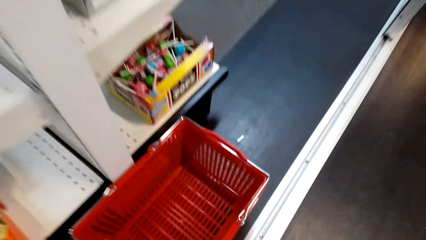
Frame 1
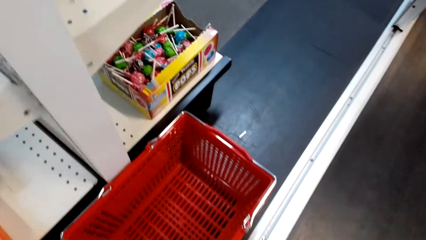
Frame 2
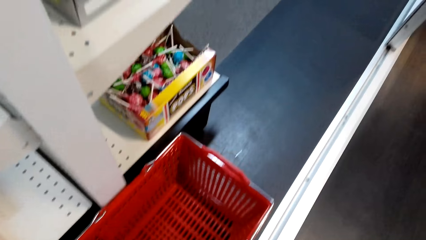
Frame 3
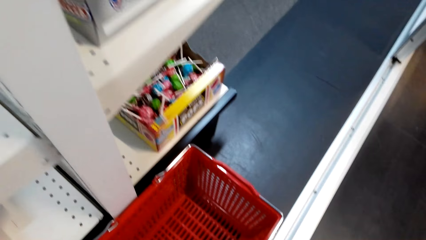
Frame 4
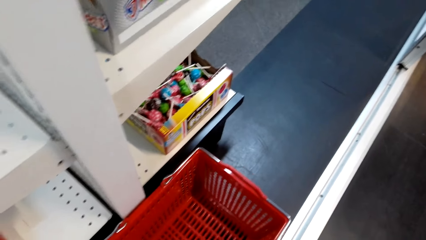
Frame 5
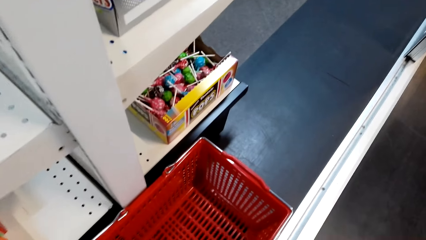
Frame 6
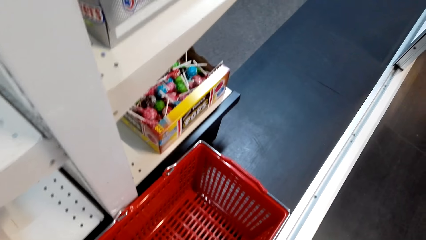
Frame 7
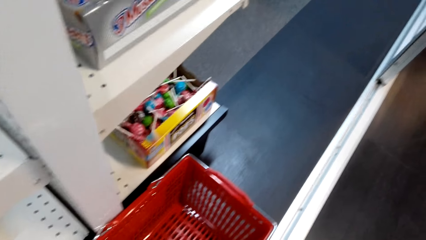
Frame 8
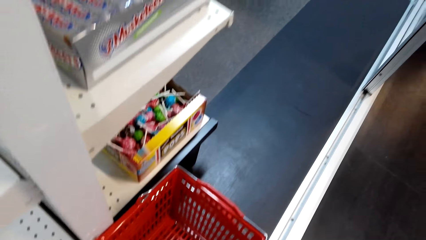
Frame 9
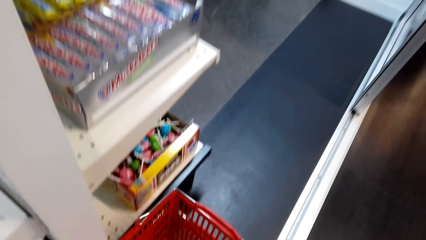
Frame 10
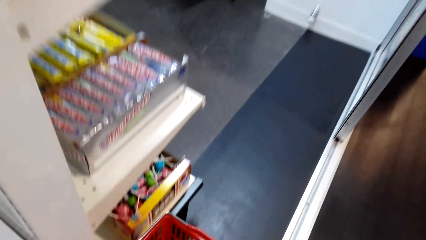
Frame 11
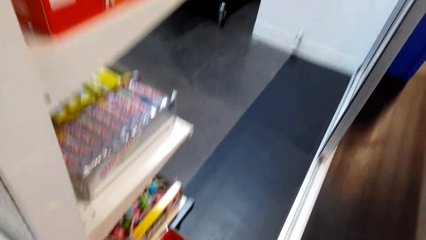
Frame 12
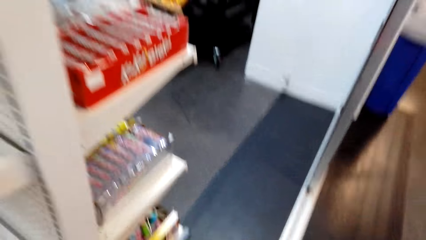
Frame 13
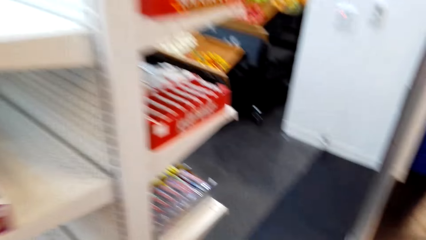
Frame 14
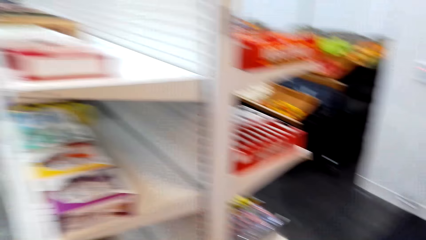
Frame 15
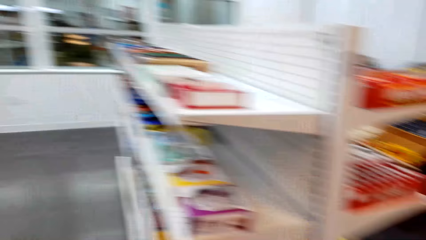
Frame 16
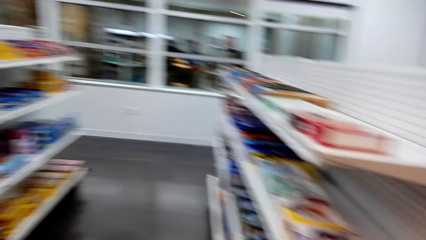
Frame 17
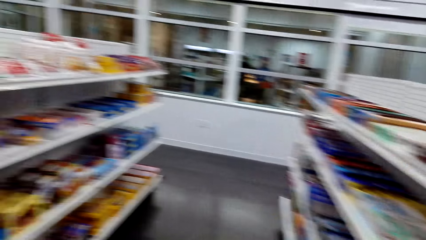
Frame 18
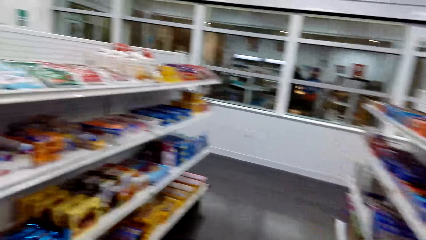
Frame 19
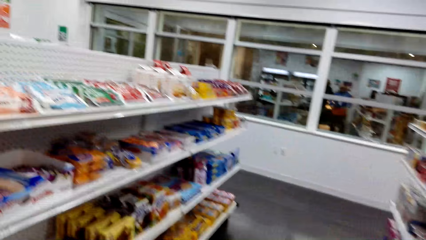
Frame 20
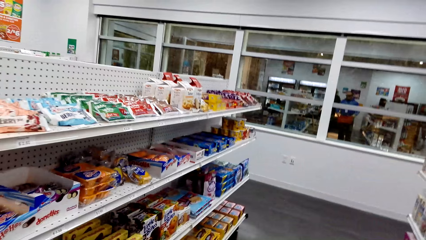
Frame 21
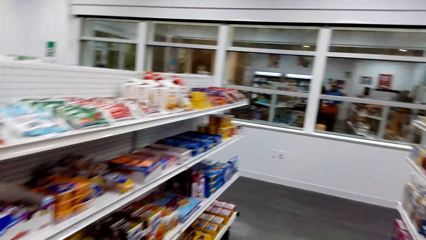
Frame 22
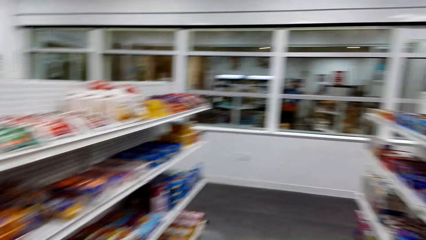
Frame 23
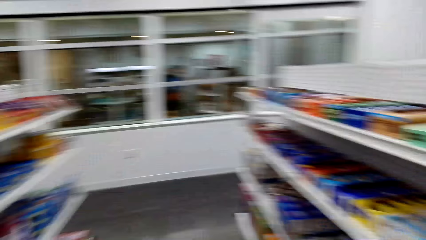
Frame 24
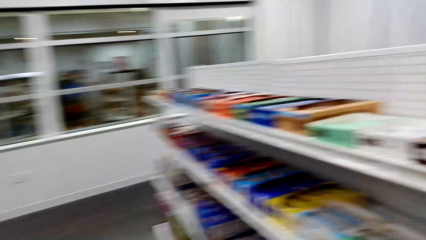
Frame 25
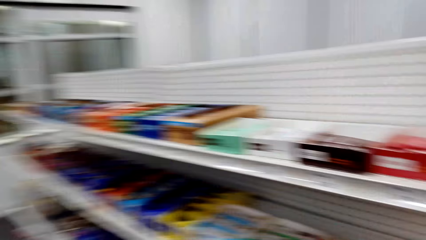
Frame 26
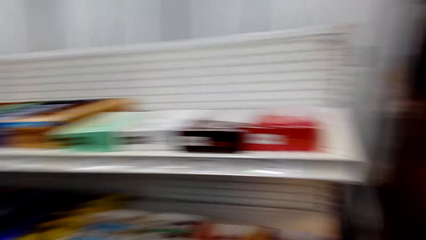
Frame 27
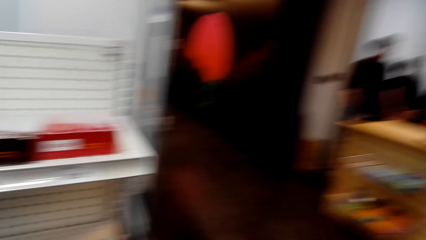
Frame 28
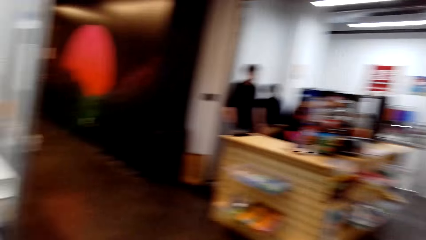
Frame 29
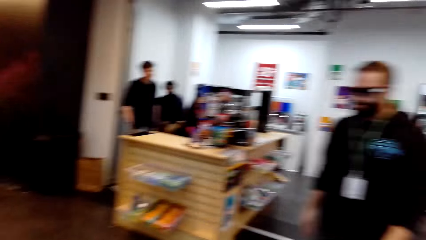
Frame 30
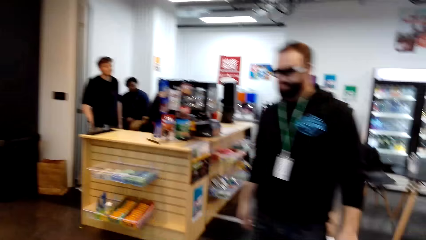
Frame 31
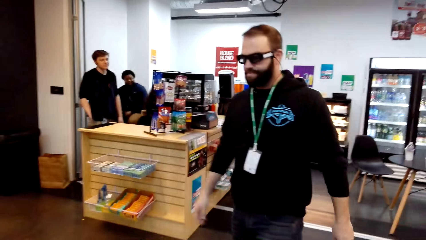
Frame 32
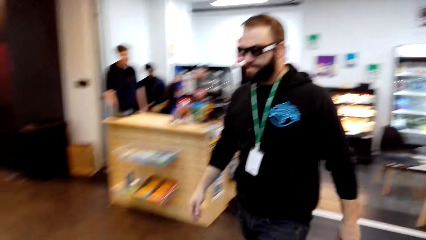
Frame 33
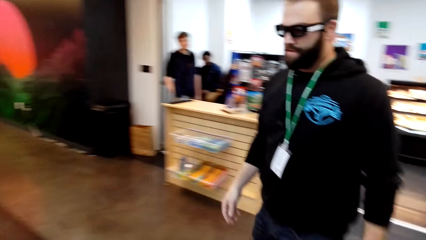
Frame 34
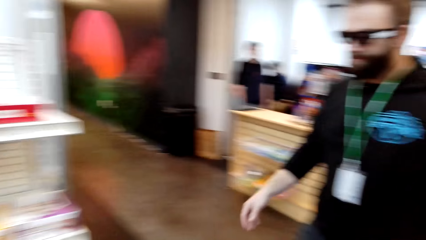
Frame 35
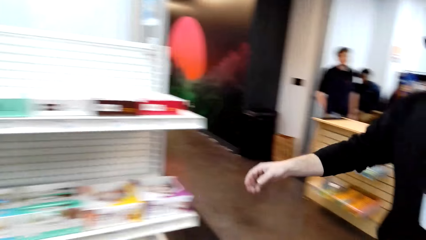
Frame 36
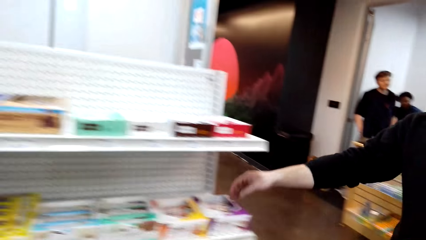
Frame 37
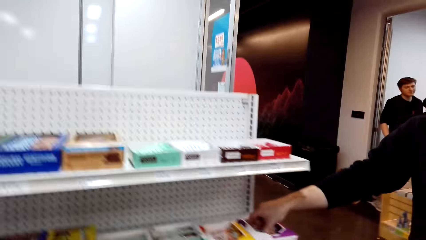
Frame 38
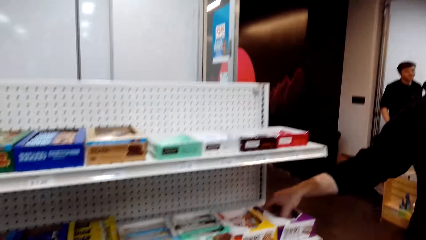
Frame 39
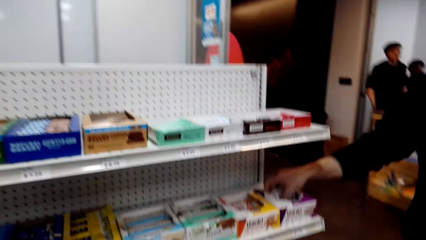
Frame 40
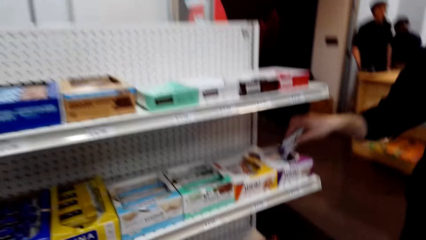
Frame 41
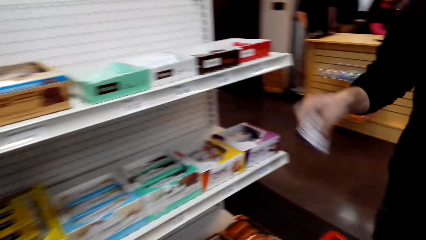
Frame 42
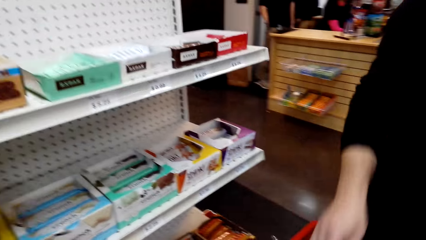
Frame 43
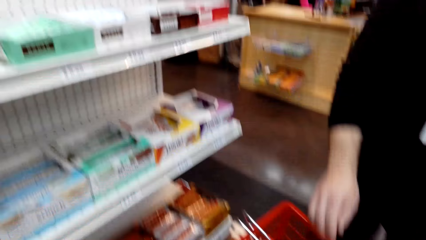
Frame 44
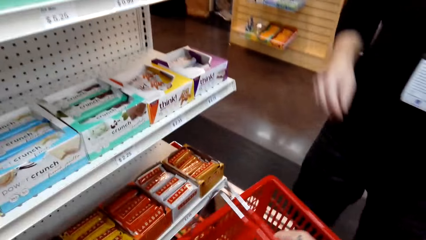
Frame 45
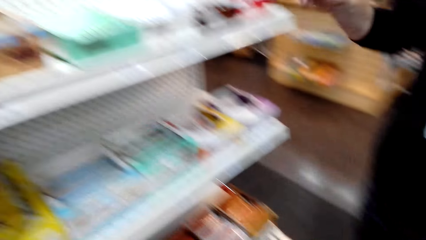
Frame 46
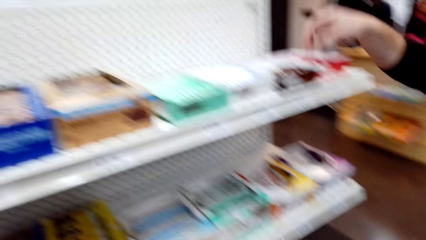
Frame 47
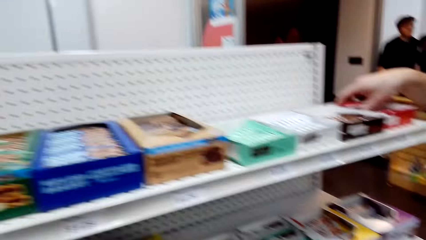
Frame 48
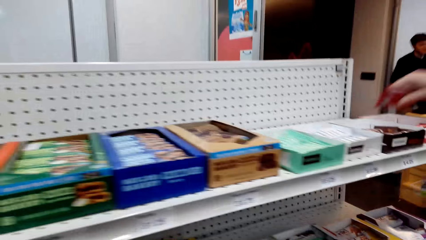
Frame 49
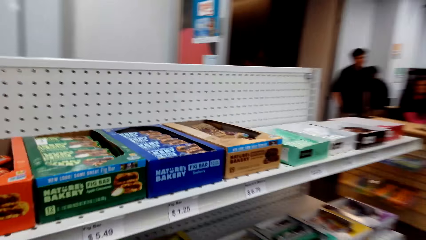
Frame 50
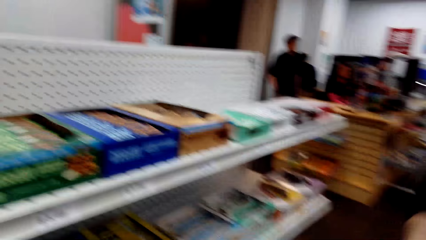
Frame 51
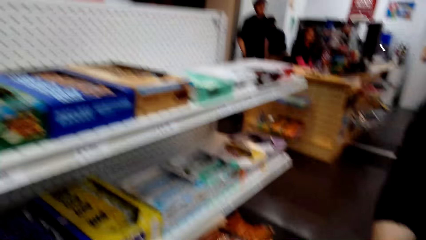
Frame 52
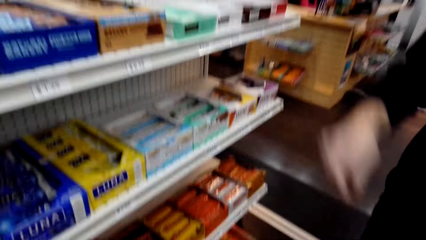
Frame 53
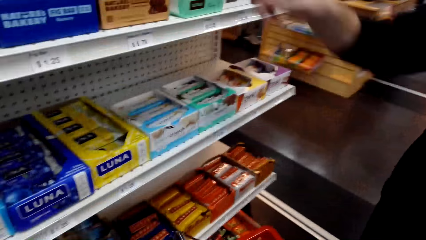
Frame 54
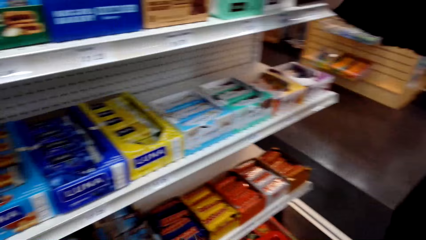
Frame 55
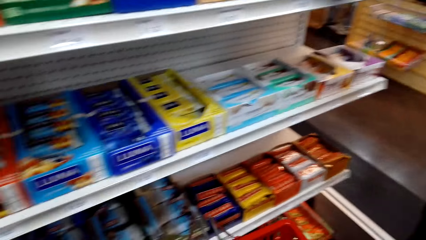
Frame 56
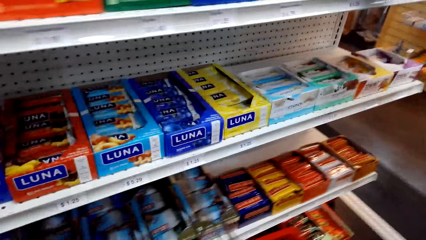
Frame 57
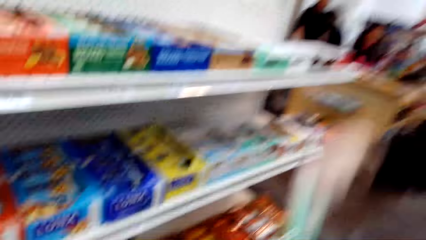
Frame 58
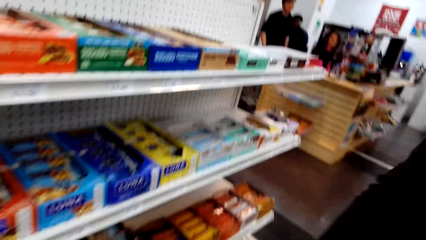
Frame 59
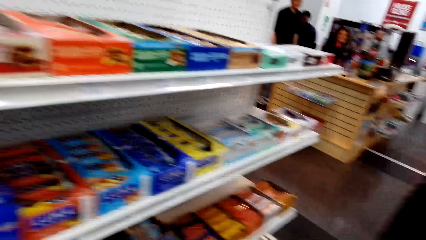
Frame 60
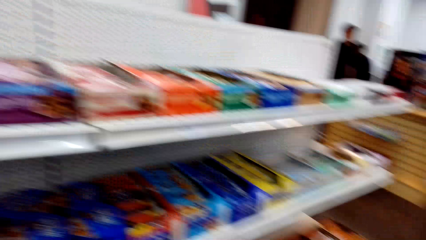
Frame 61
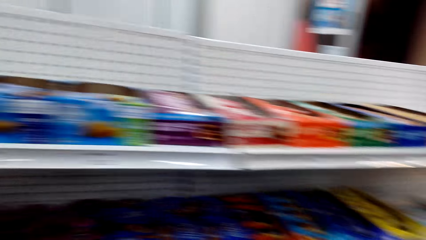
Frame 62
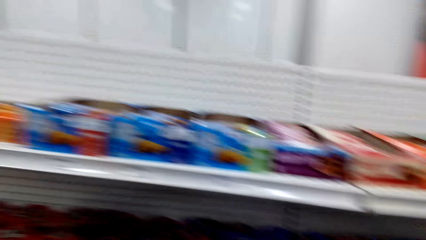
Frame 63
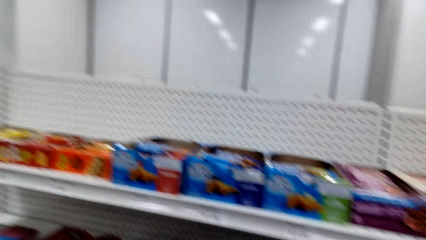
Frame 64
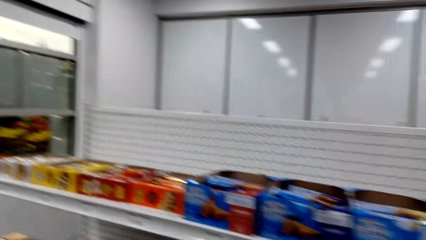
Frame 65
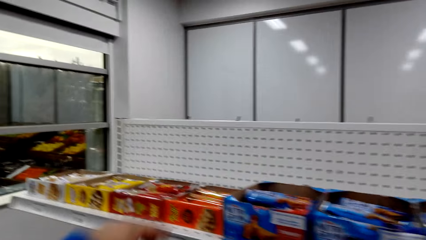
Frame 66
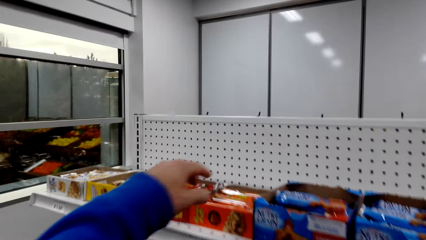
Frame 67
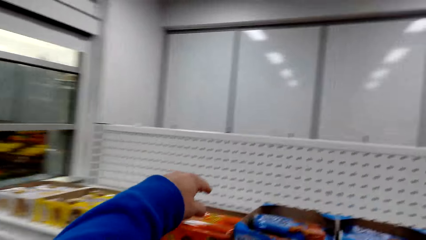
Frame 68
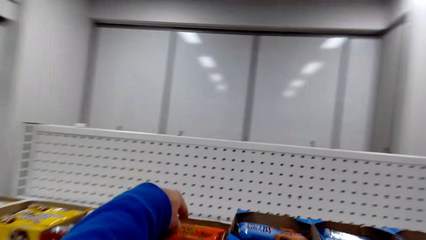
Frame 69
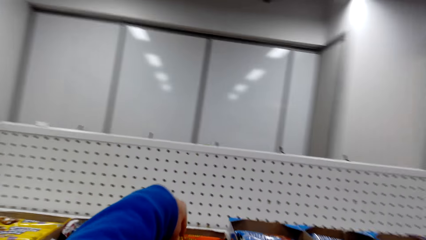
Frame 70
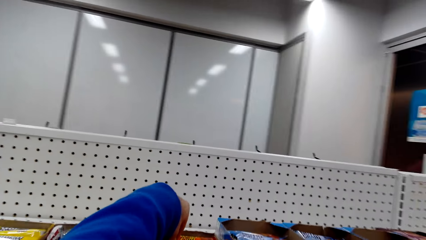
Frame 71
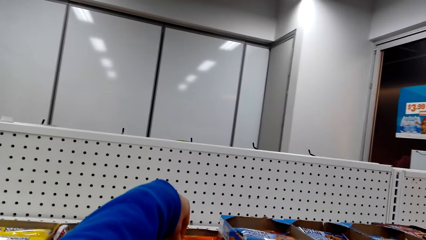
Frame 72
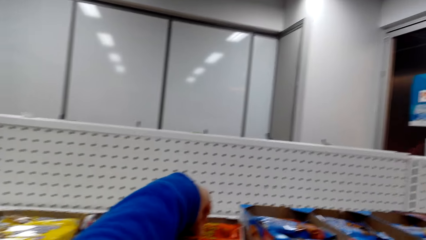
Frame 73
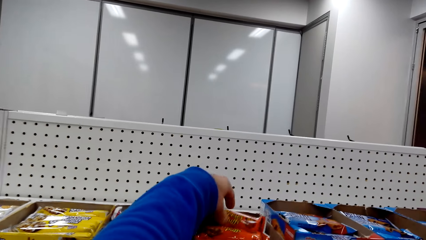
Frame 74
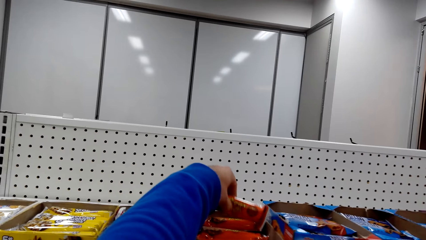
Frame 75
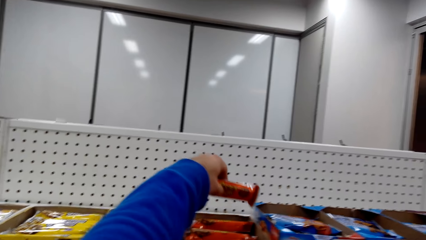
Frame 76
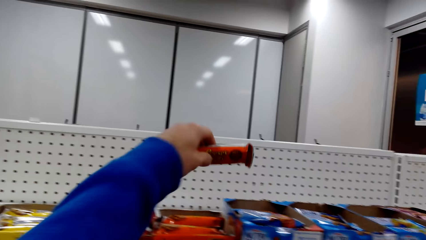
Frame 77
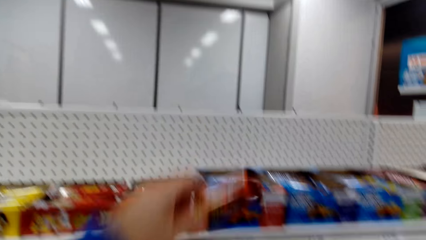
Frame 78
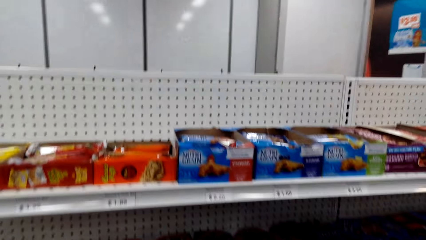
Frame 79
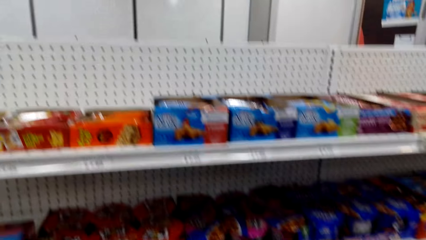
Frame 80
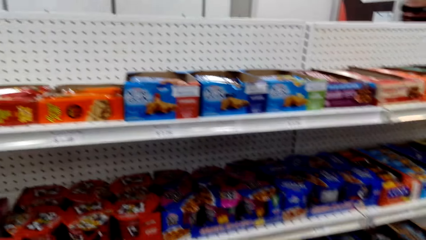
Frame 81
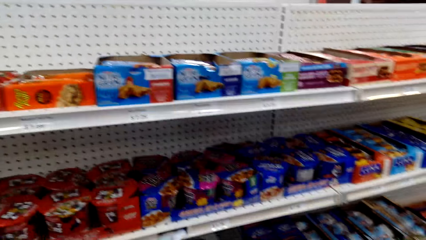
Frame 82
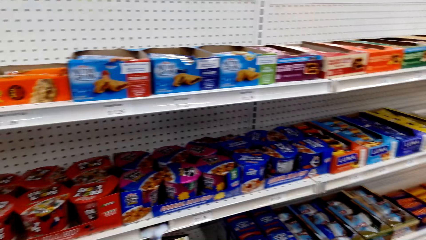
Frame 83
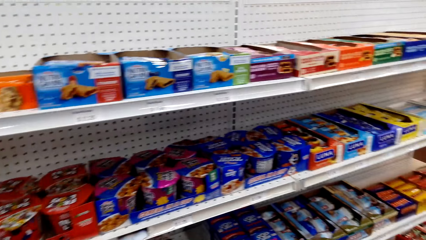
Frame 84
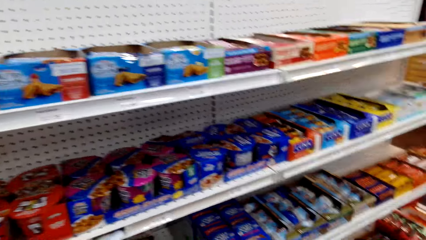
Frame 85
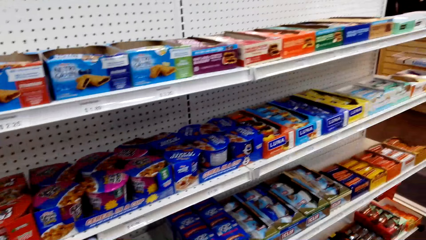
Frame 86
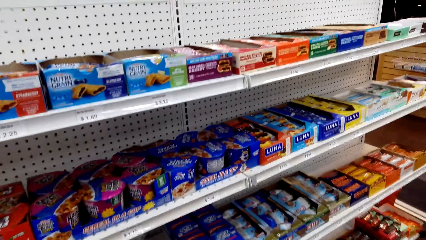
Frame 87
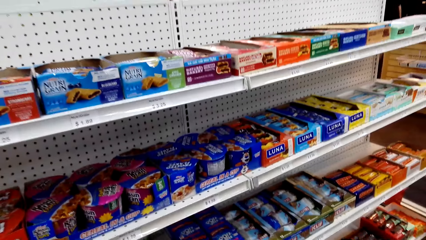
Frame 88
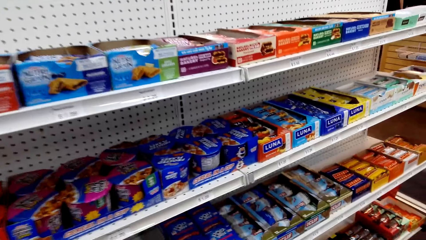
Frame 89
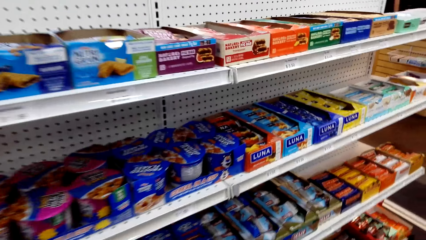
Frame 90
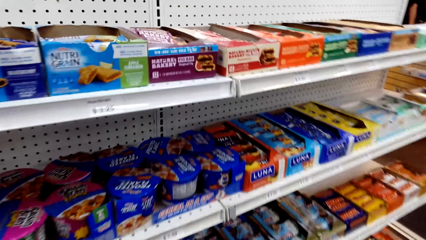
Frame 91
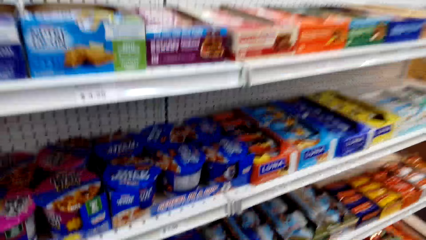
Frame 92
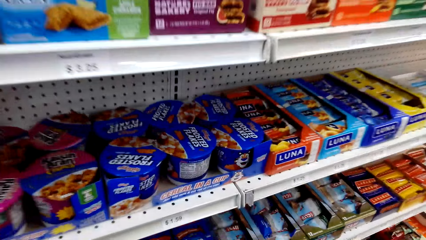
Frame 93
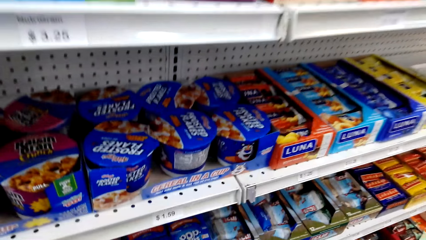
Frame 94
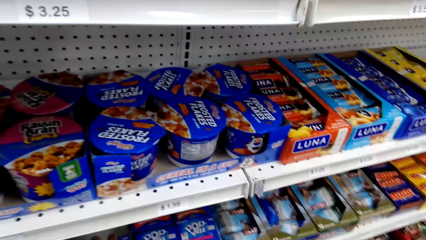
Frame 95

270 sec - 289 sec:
The camera wearer picks up a shopping basket or shopping cart. They walk around the store shelf. The camera wearer and a person do shopping. The camera wearer looks around the store. They dialogue with another person. They look around the store shelf. They pick something from the shelf. They dialog with a third person. They look around the store shelf.
